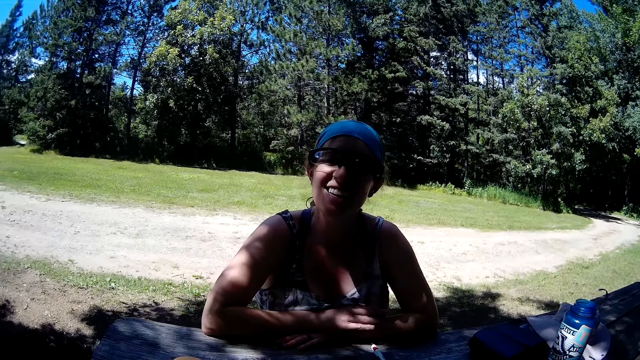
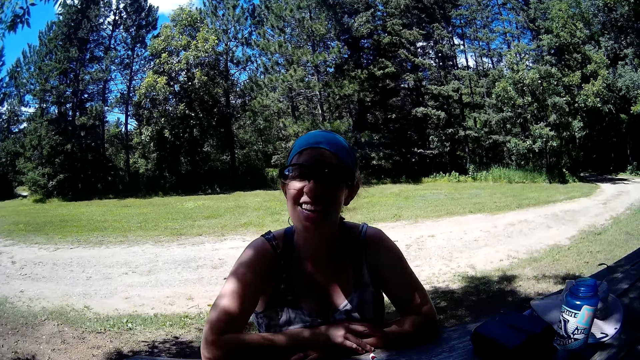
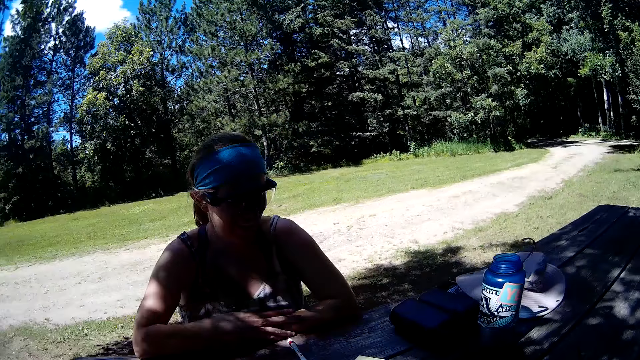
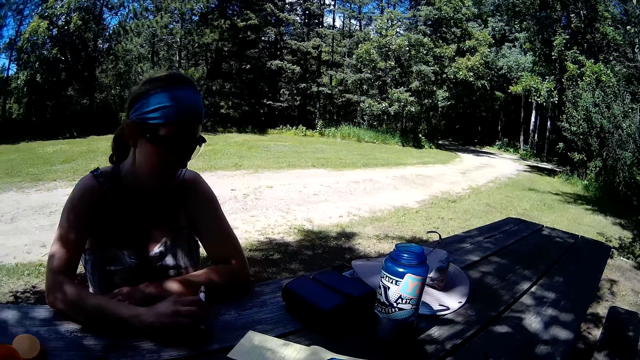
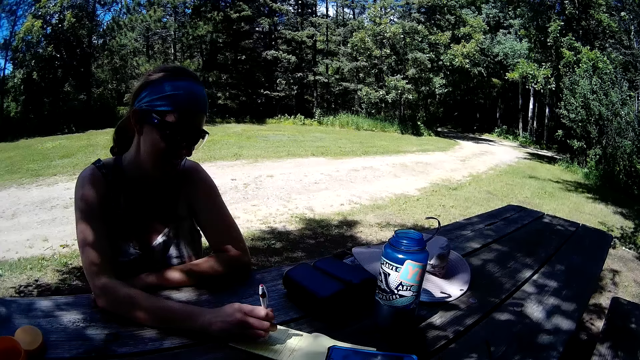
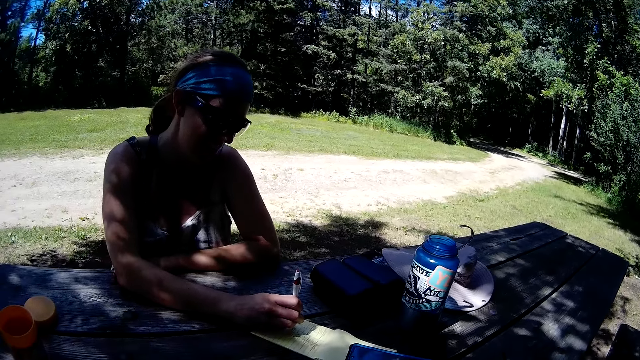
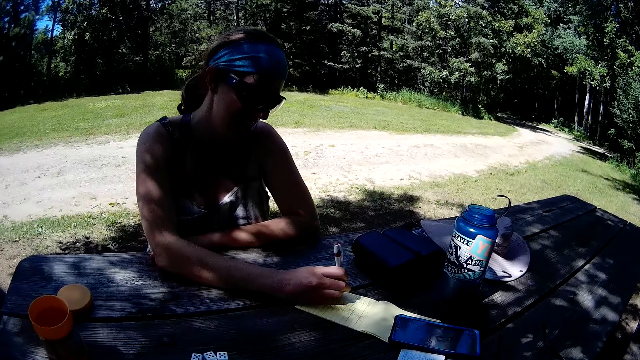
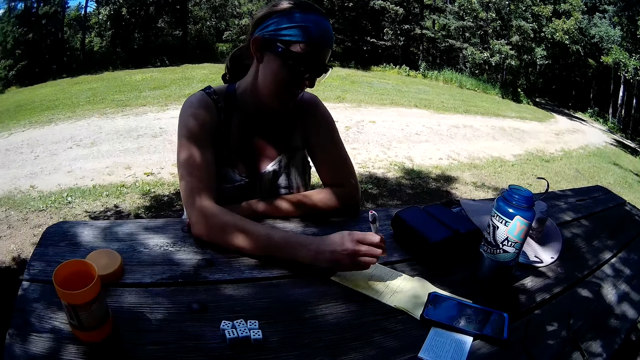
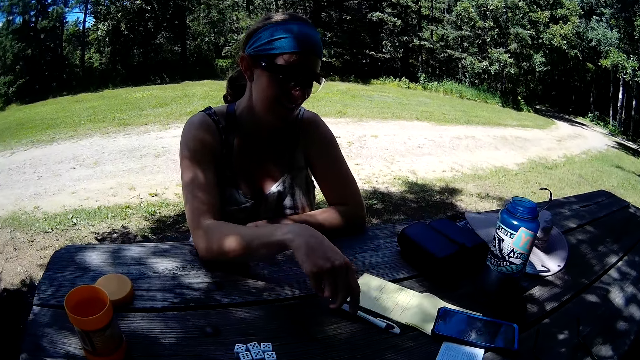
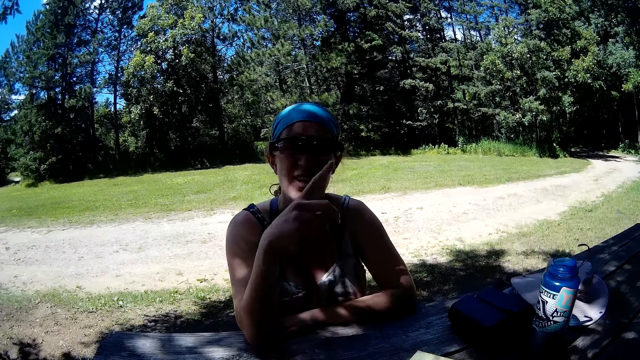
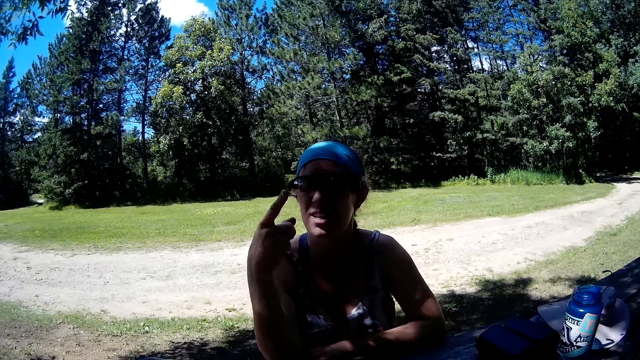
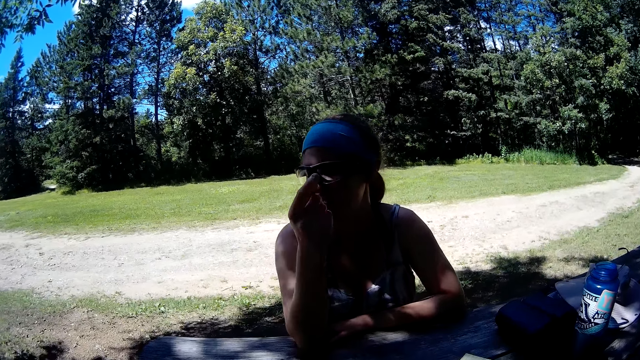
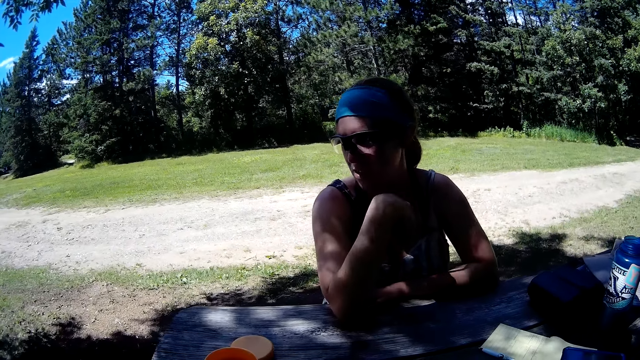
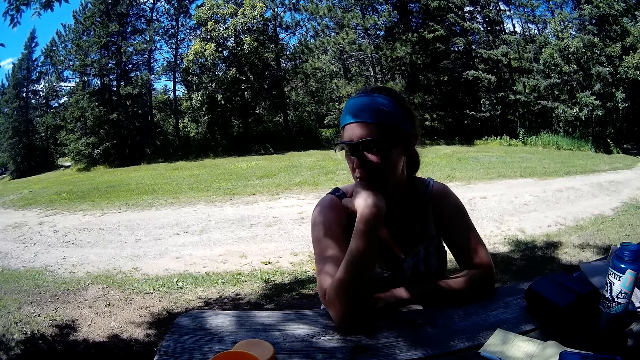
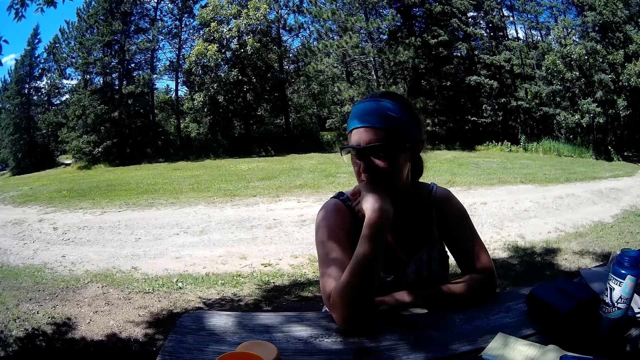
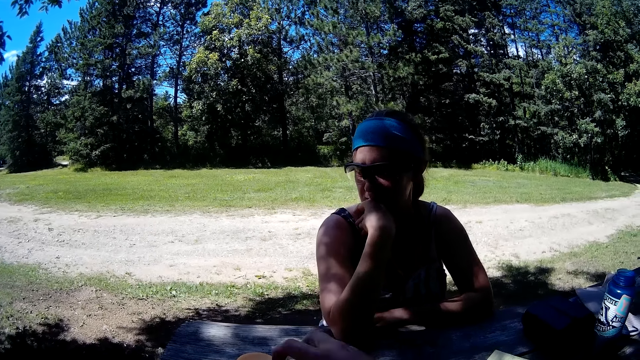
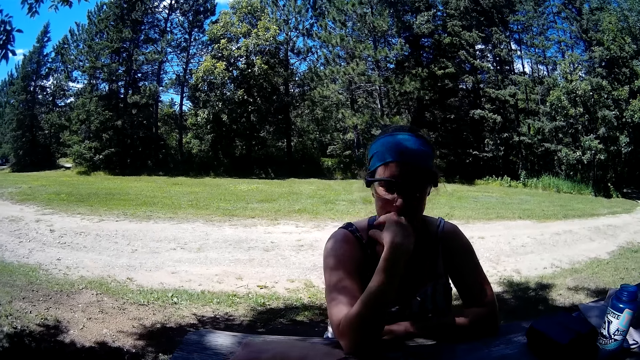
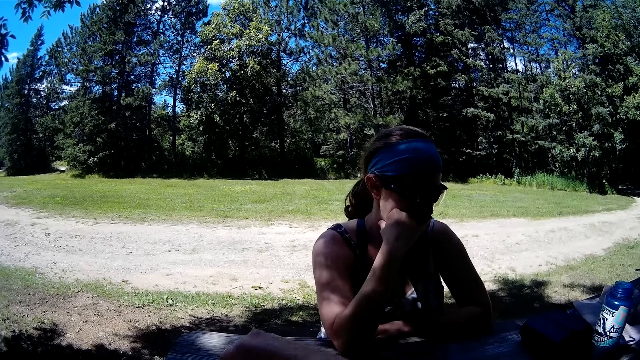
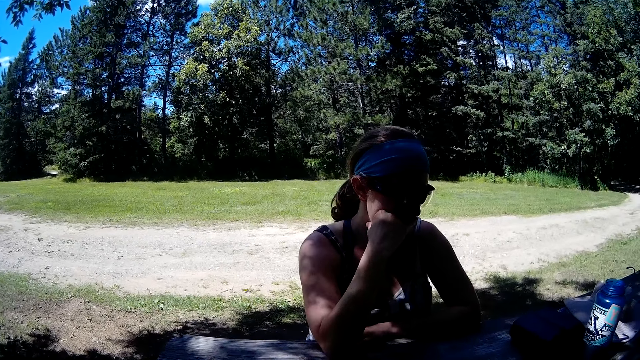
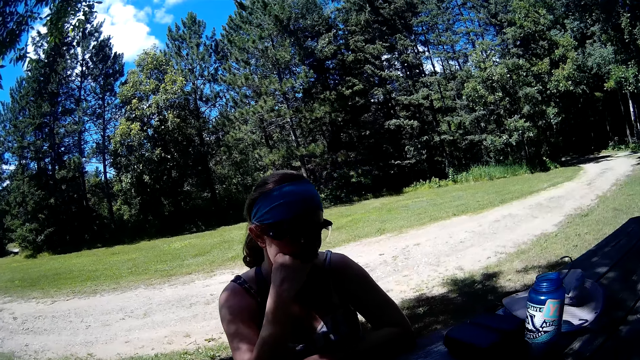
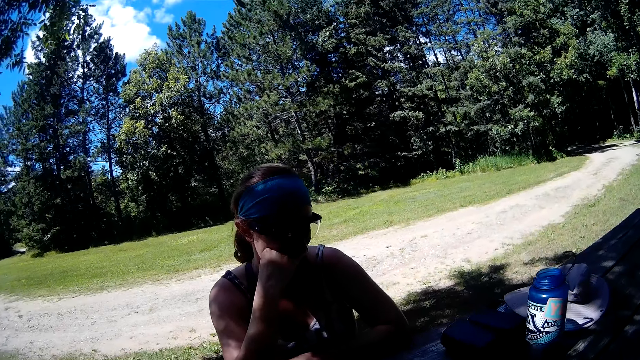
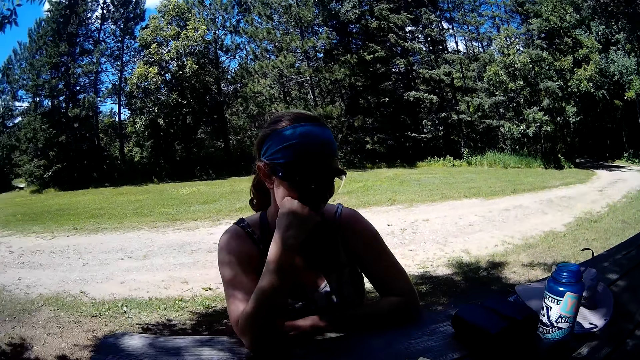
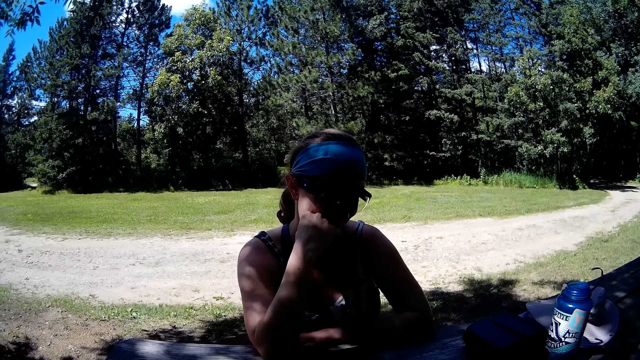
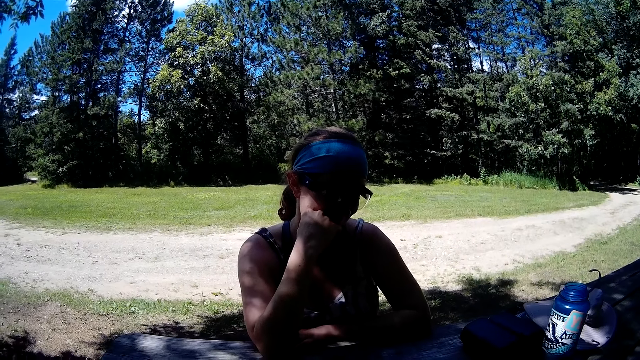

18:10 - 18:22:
The woman picks up the pen with her right hand. She writes on the sheet with the pen. She drops the pen on the table with her right hand. She spins her right hand. The camera wearer puts some dominos on the table in a container.

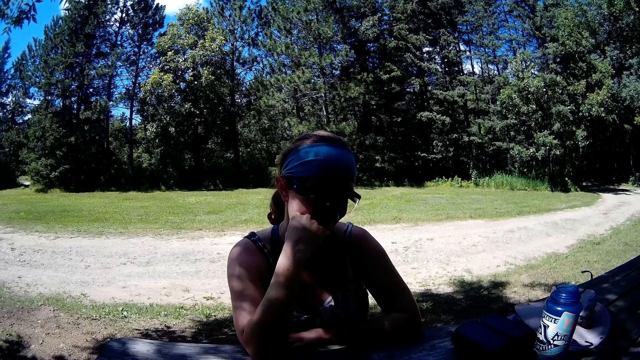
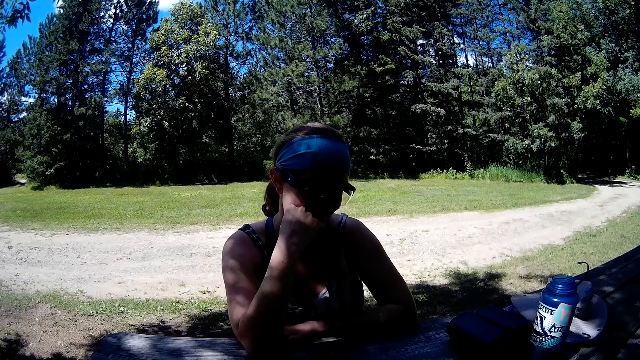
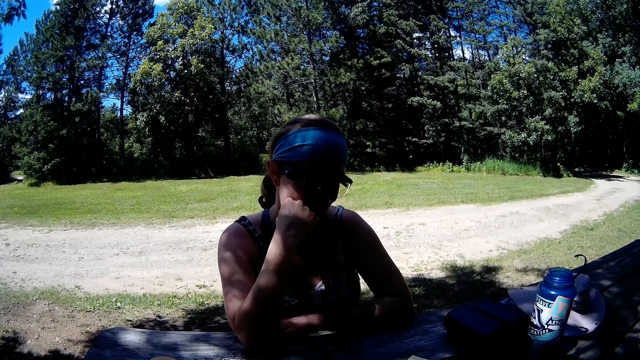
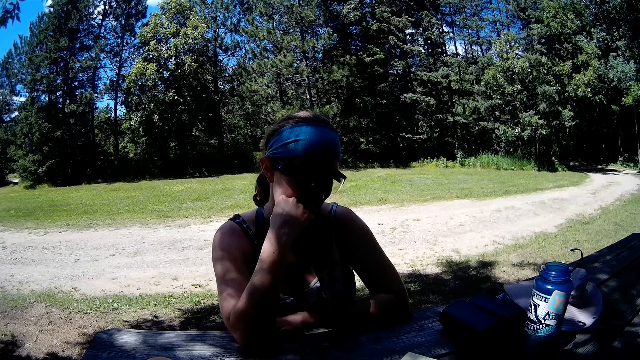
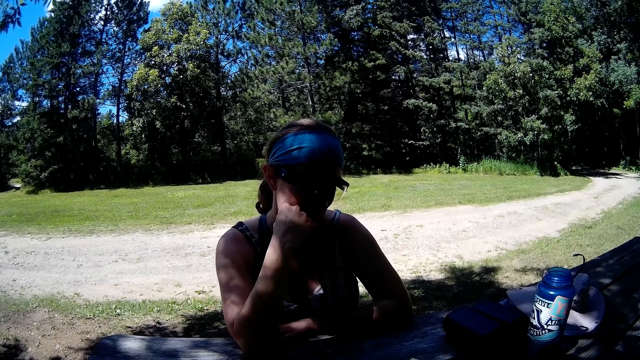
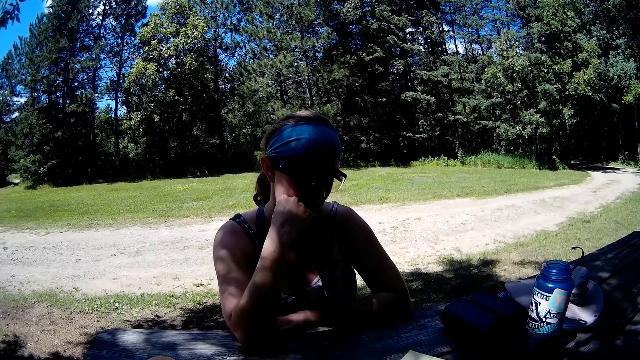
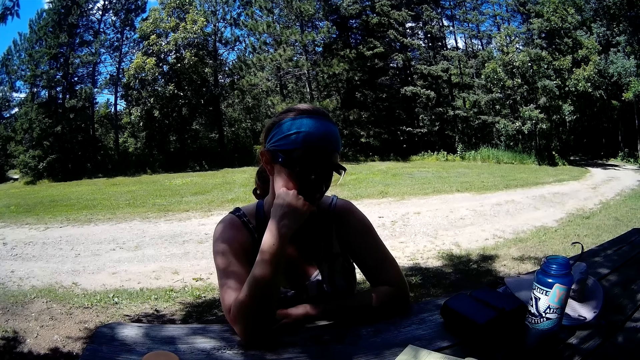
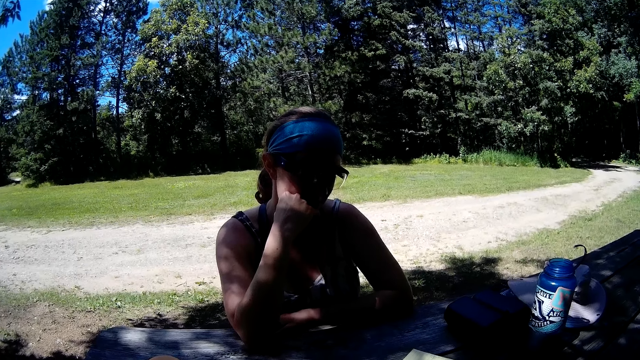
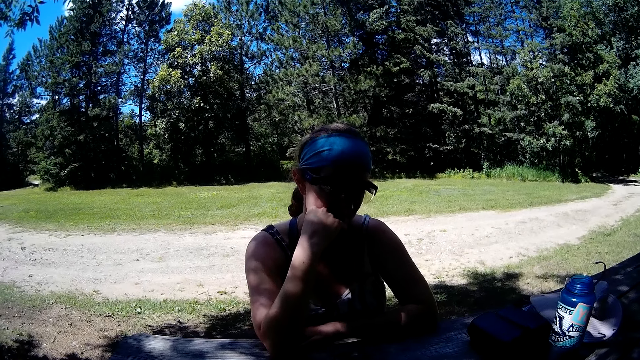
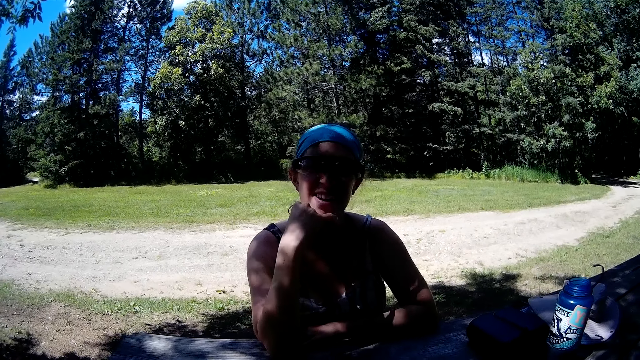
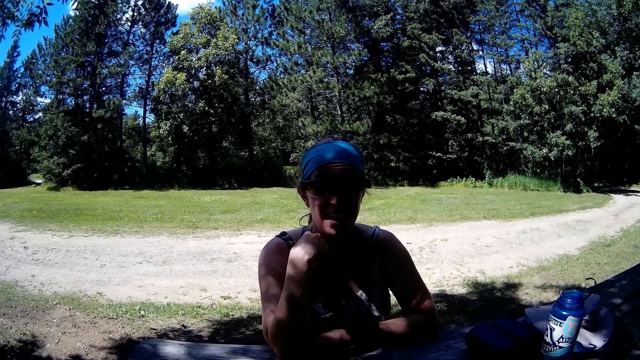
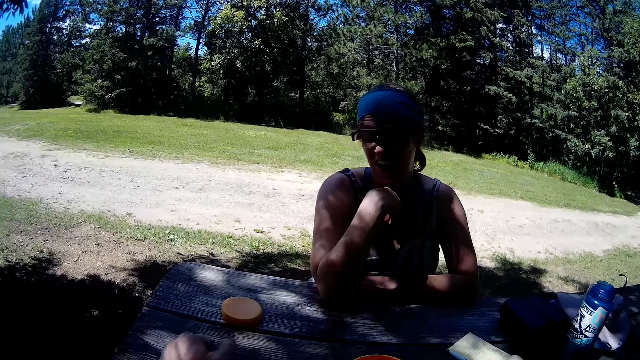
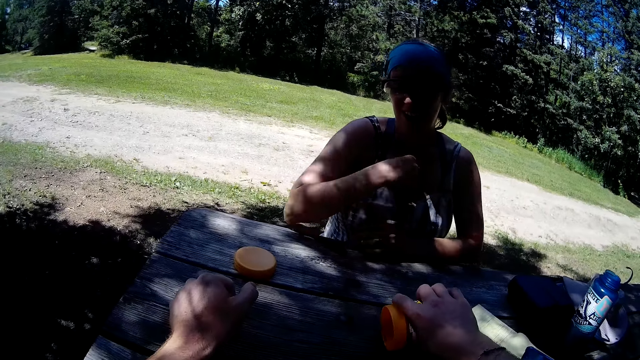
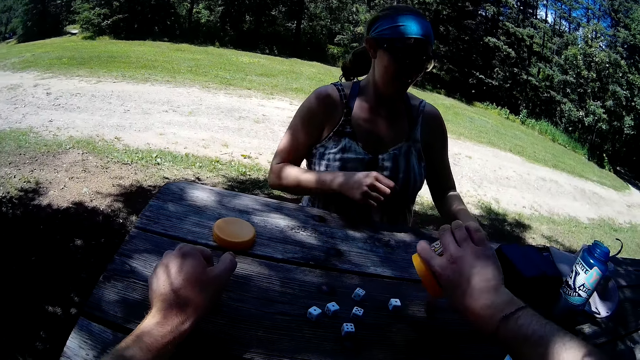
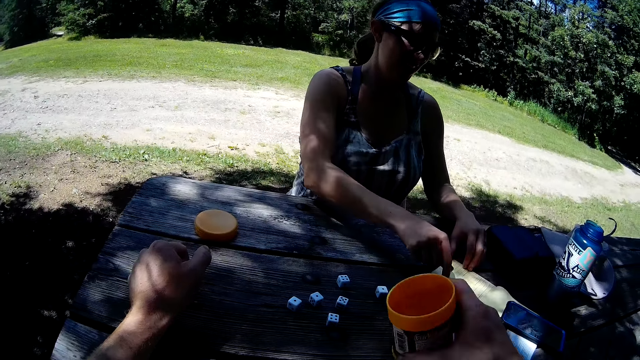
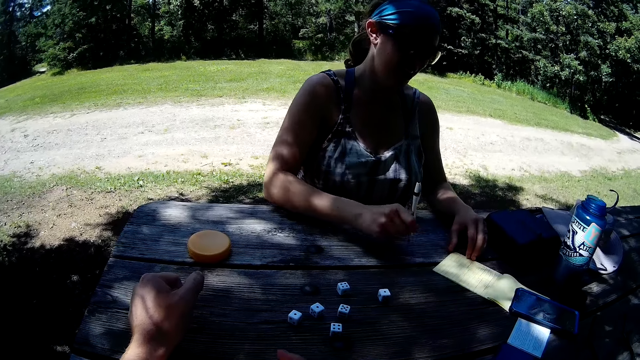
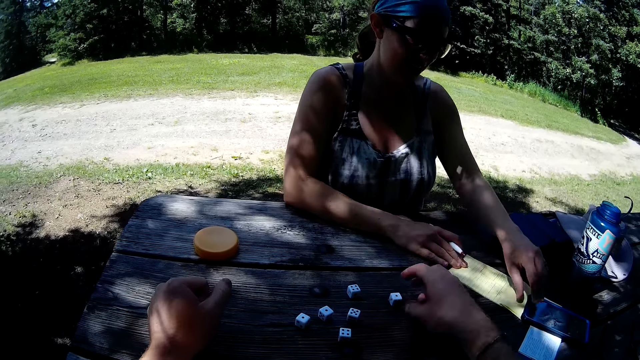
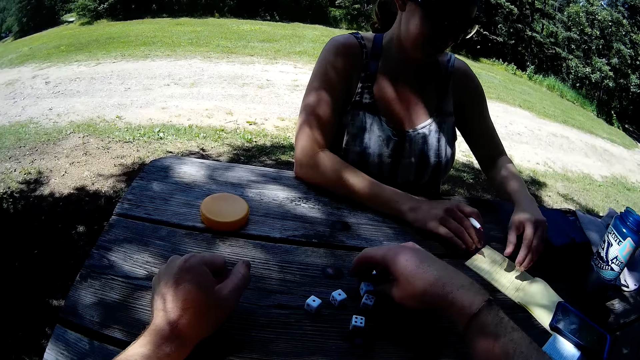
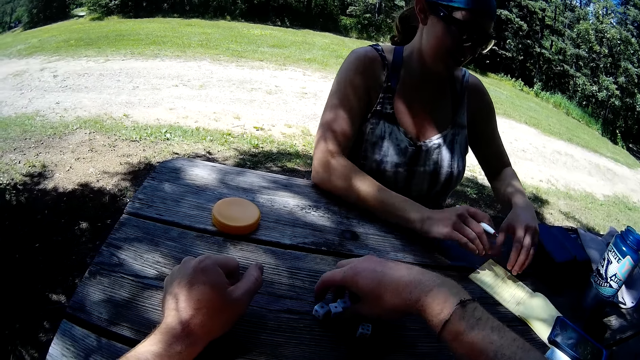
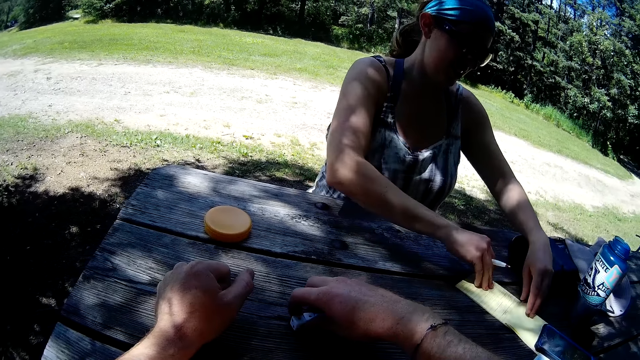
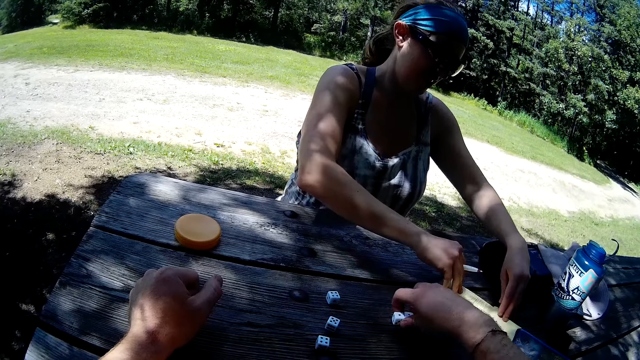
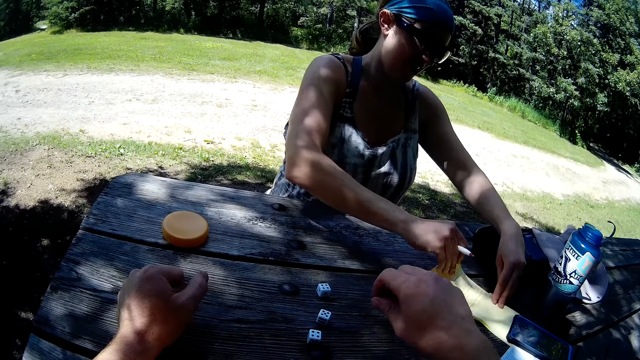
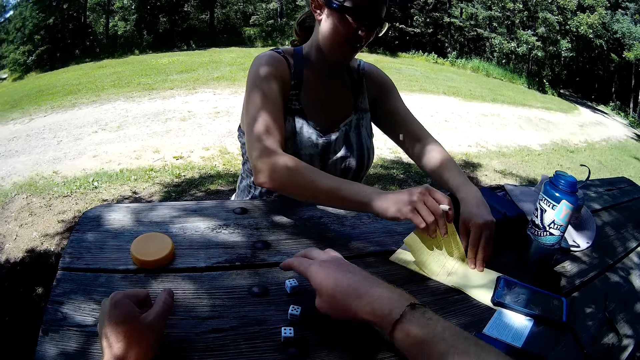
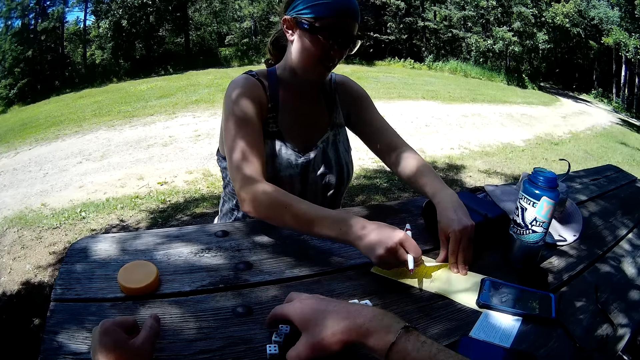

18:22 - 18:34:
The camera wearer pours dominos from the container in his right hand on the table. The lady picks up the pen on the table with her right hand. She adjusts the notepad on the table with her hands. The camera wearer adjusts the dominos on the table with his right hand.
